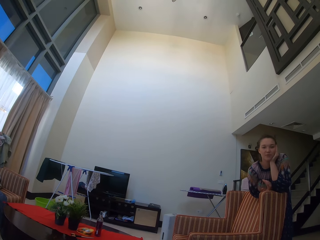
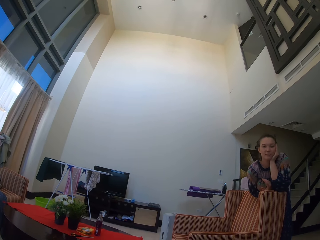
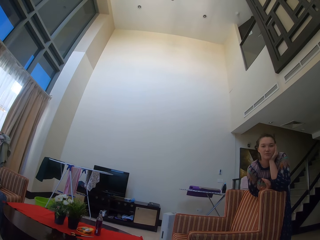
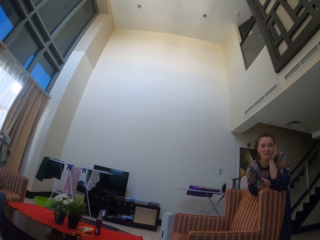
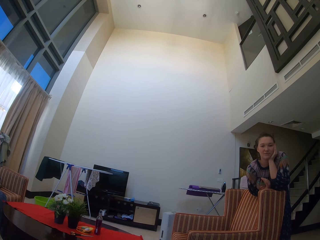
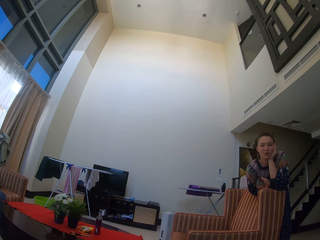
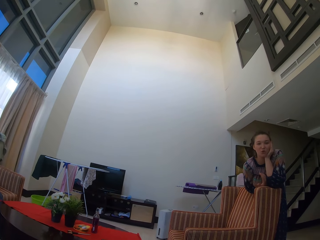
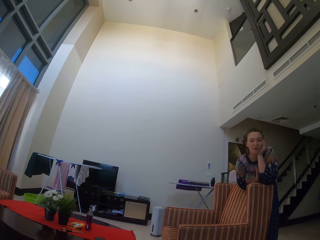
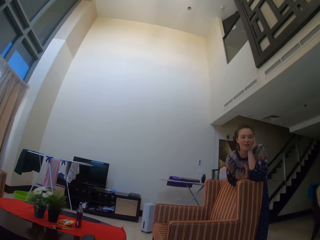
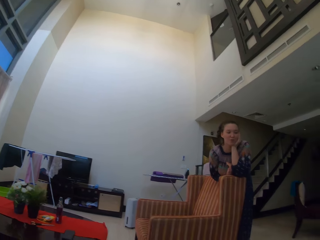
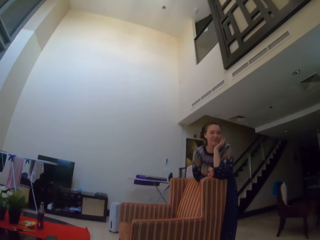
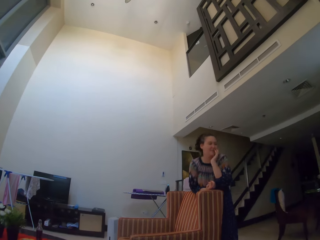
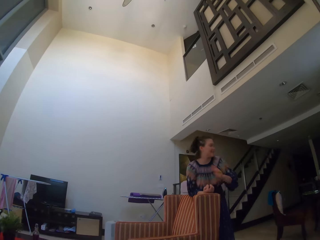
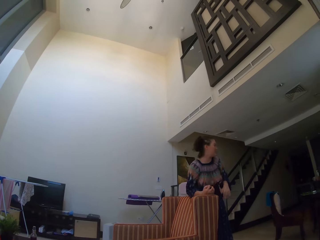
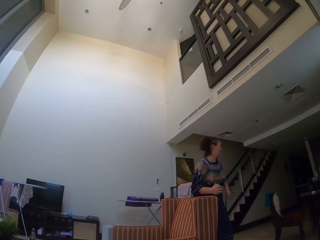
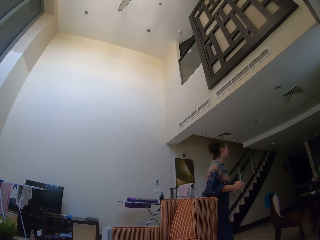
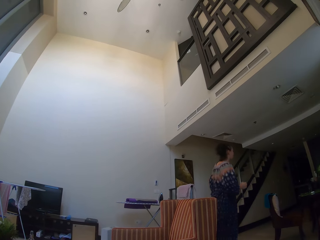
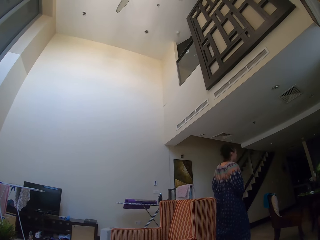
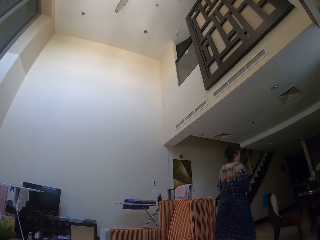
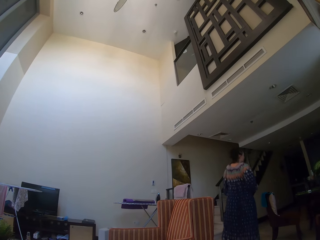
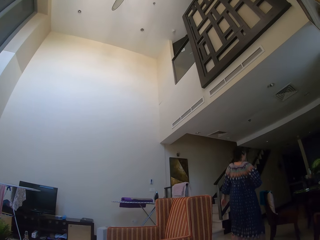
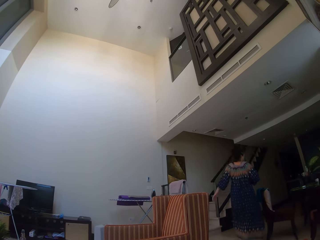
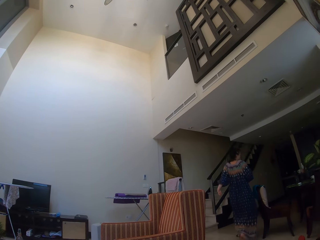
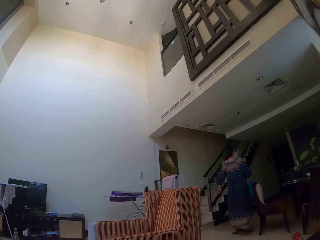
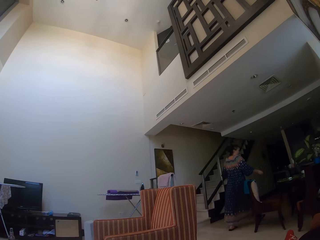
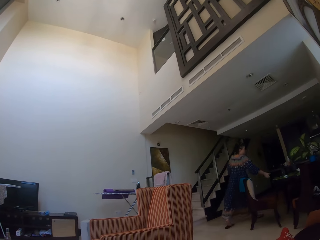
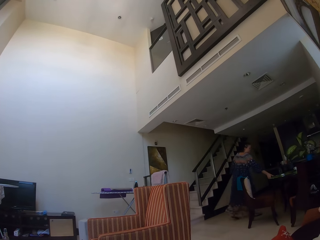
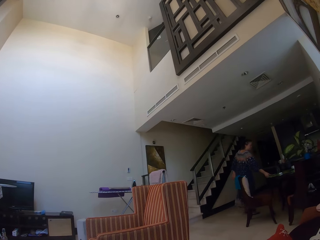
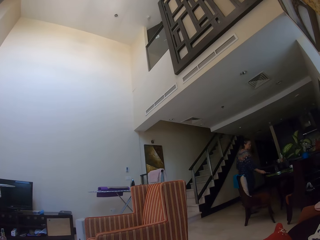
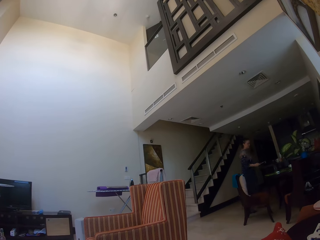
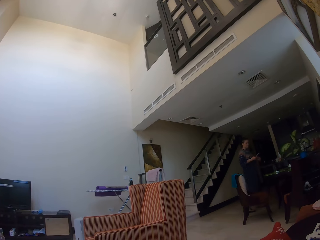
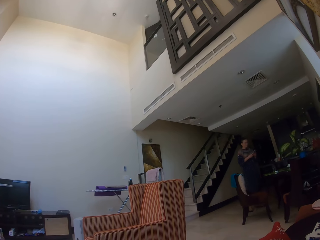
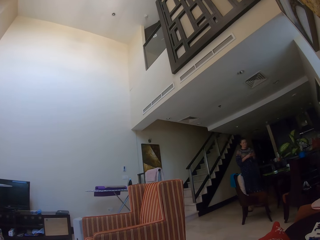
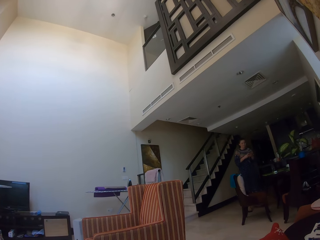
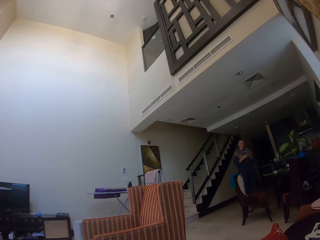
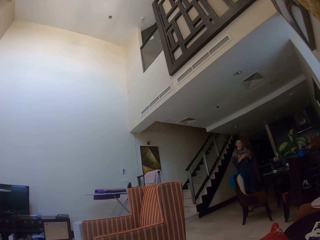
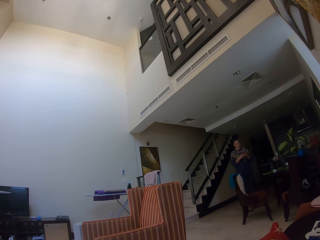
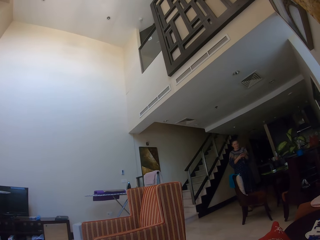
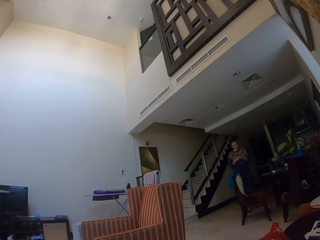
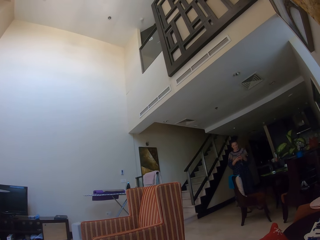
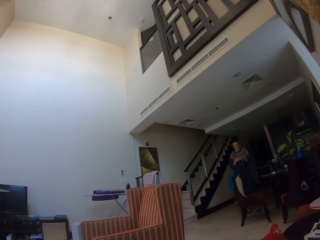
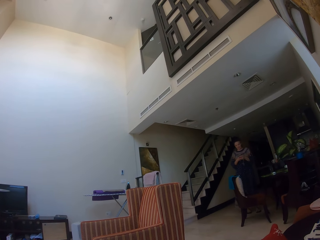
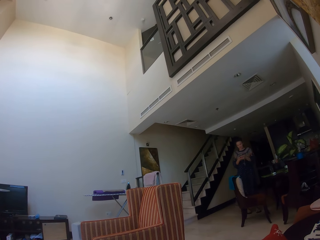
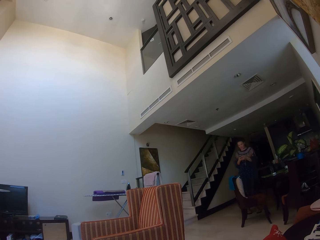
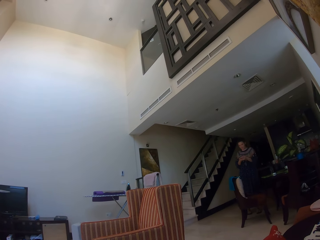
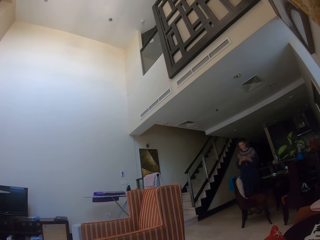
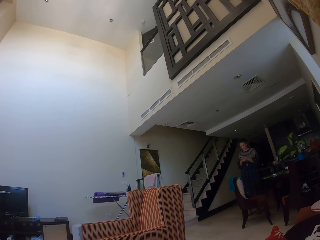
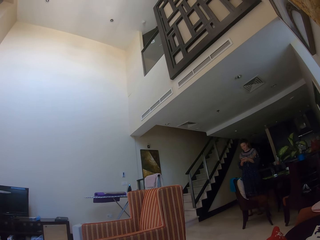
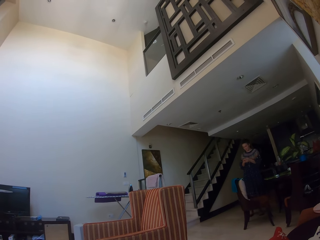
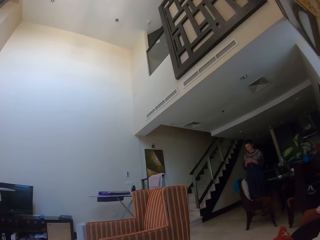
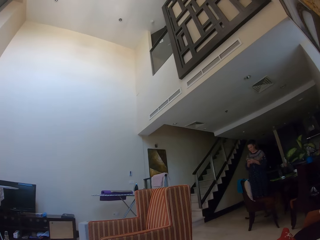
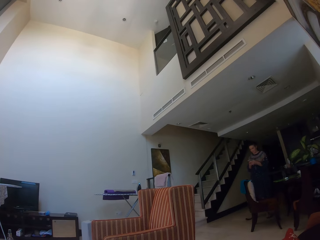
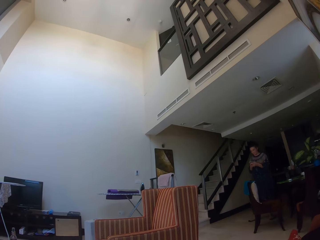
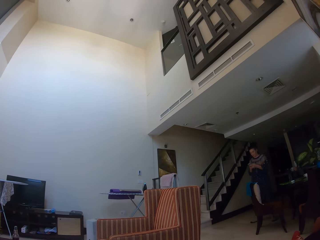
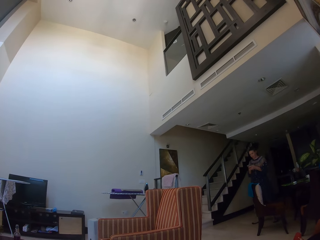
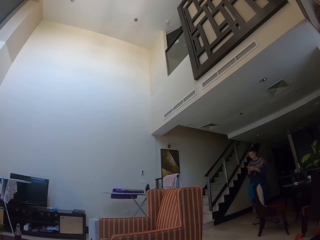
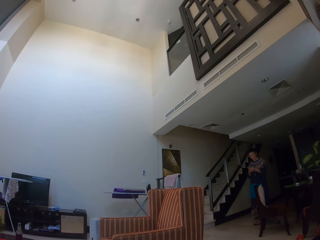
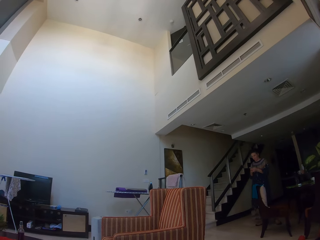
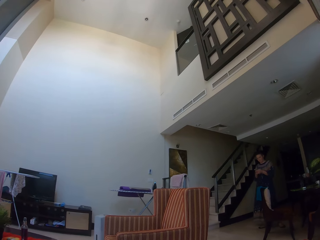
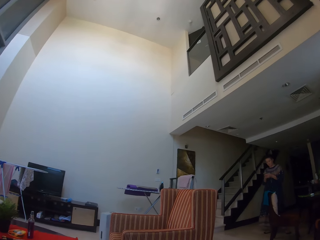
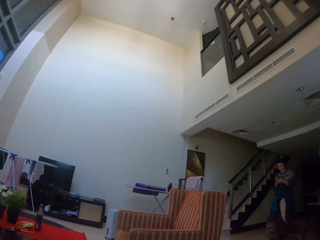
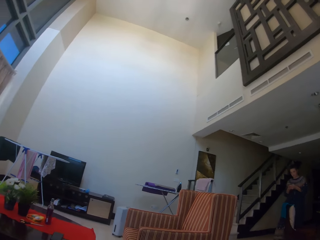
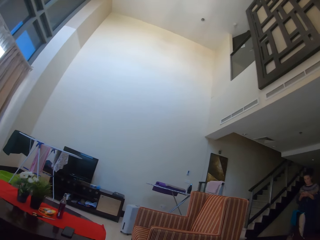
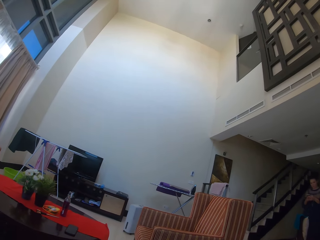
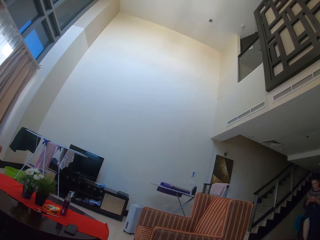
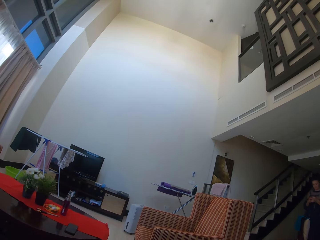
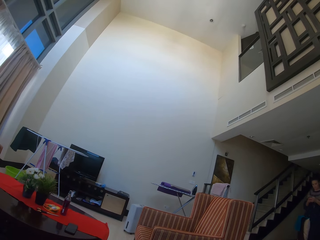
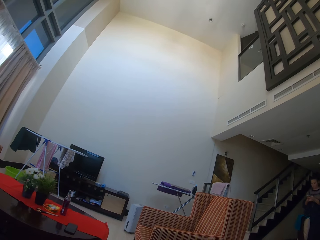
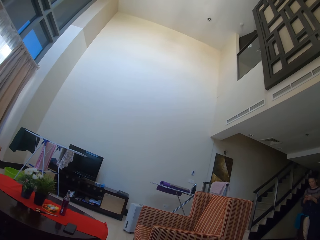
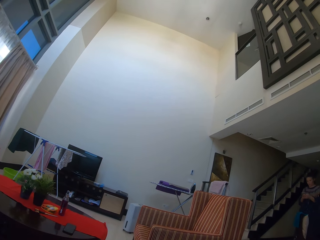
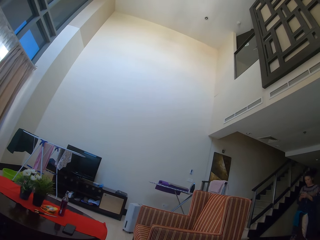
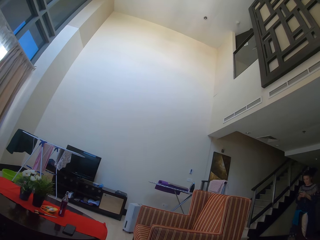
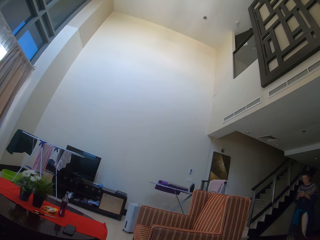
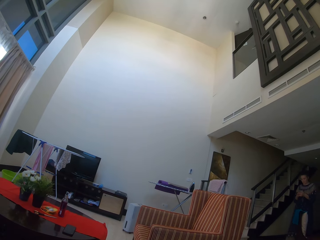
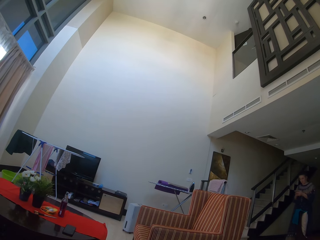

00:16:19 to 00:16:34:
A lady walks away from the chair. The lady walks around in the house, picks the phone from the dining table with her right hand, and operates the phone with her hands. The lady stands beside the table and walks away from the table.

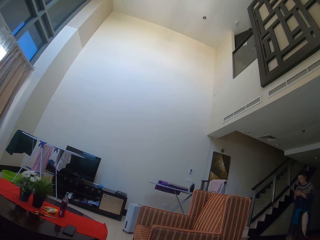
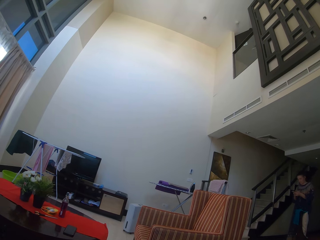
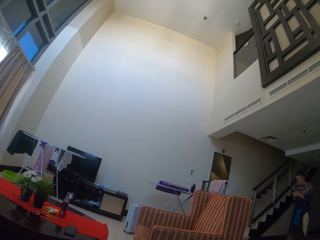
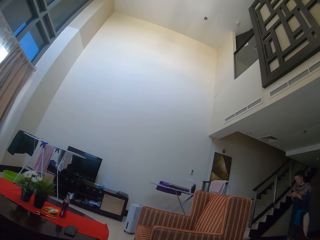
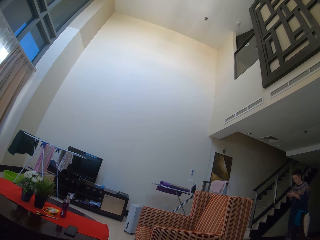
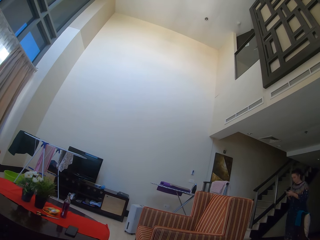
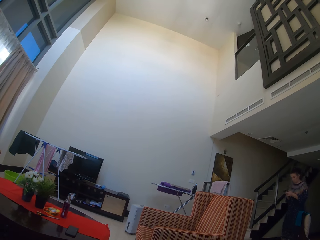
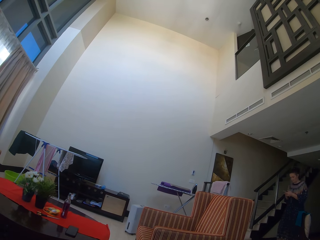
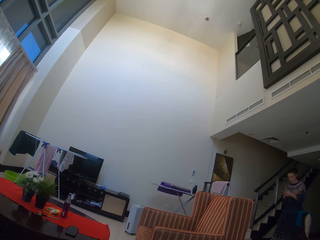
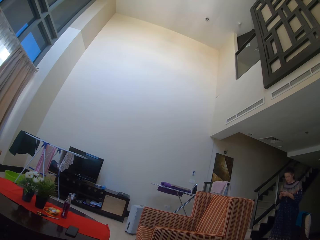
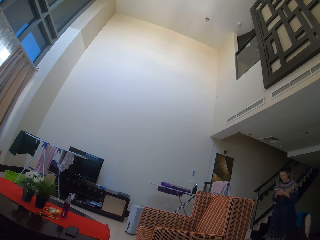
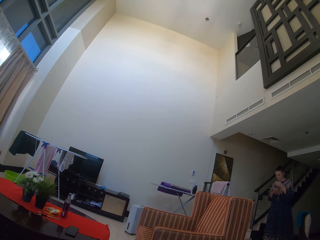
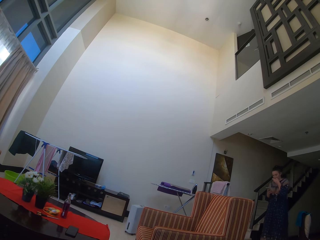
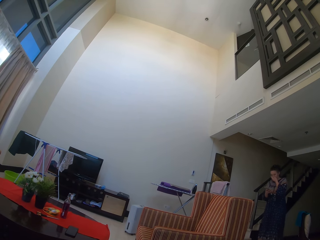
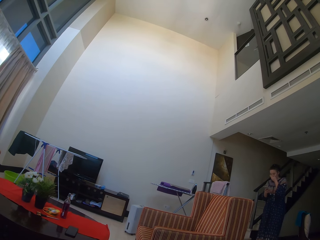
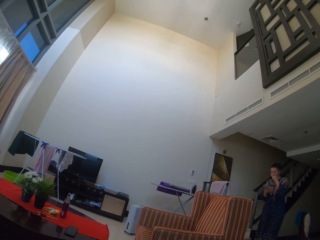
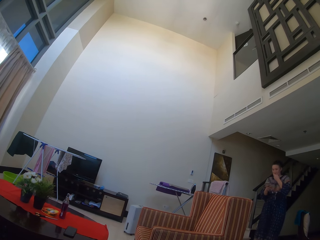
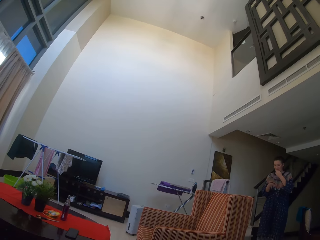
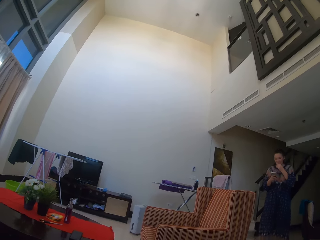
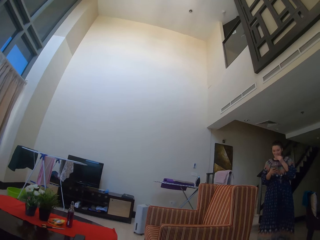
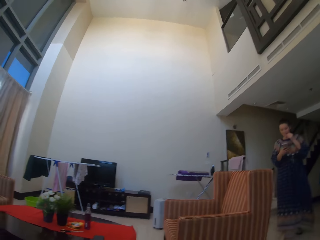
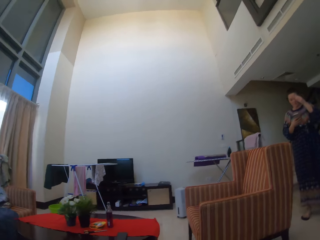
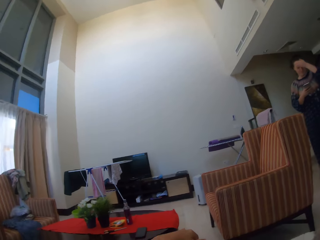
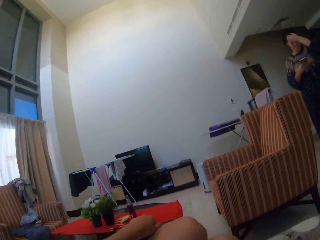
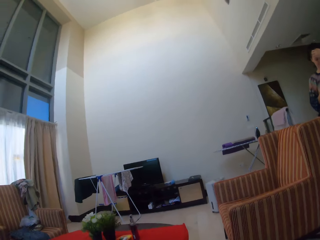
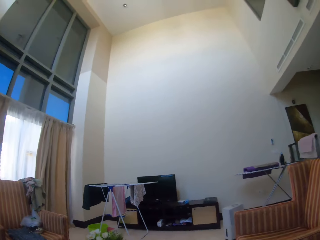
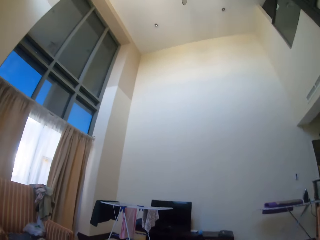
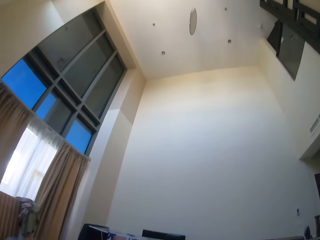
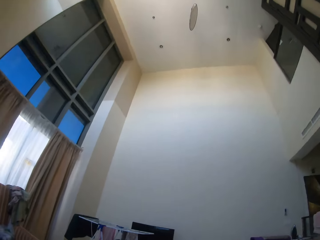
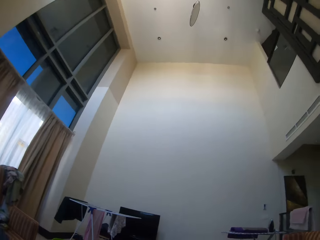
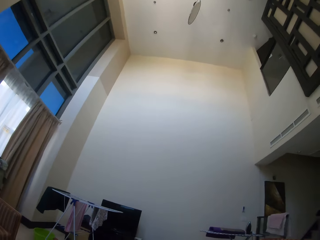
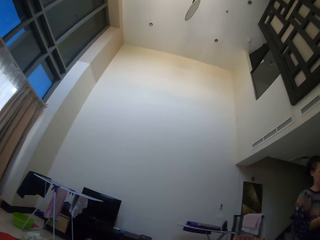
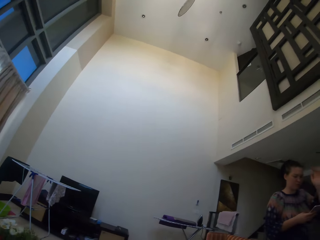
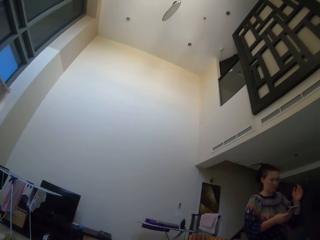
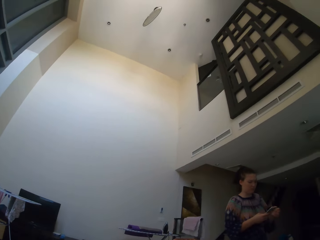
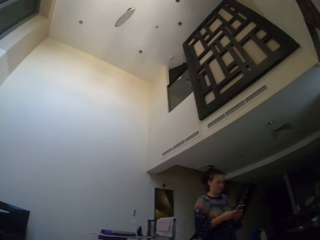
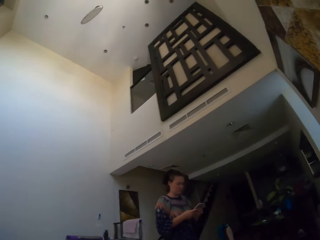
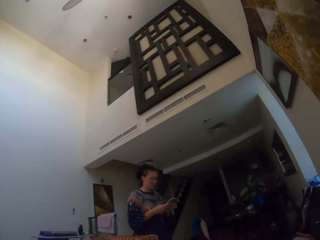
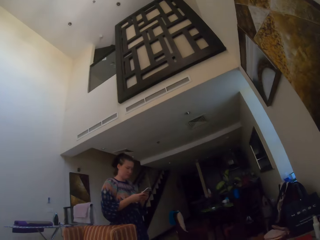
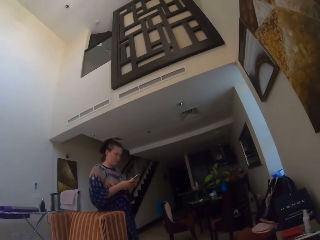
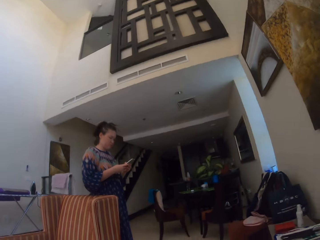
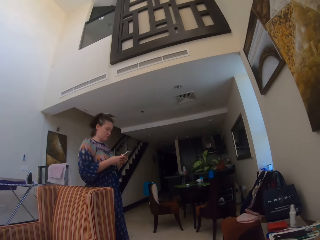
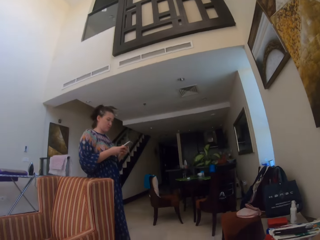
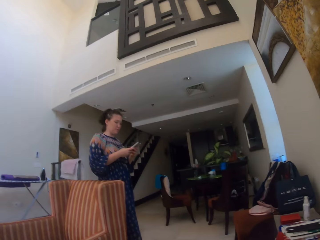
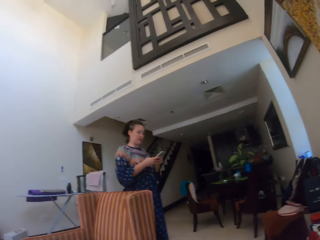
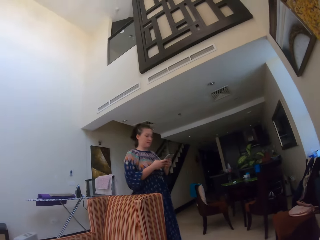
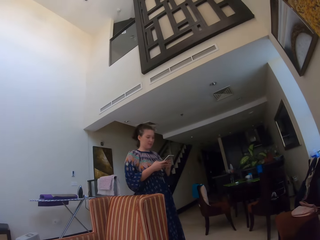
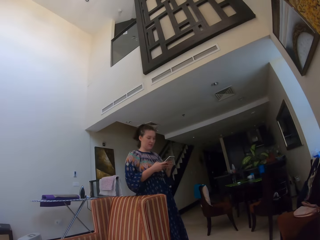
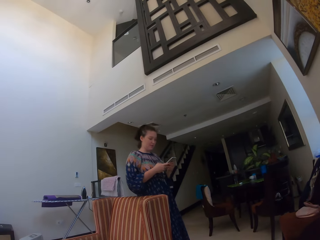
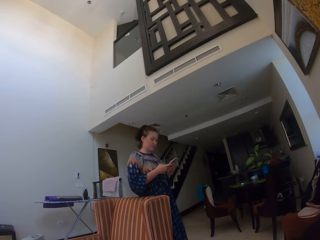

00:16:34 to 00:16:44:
The camera wearer looks at a man.
